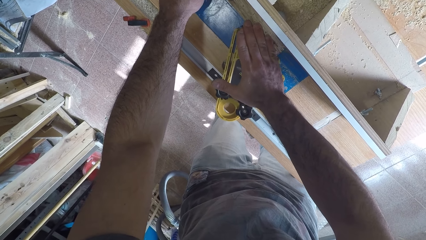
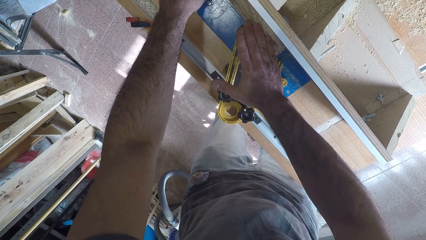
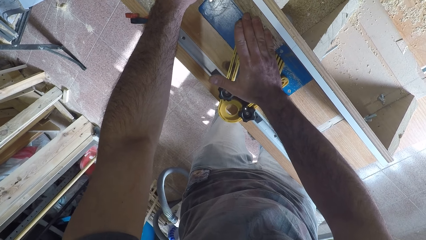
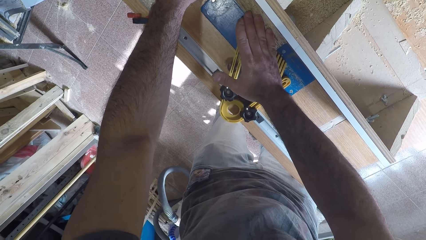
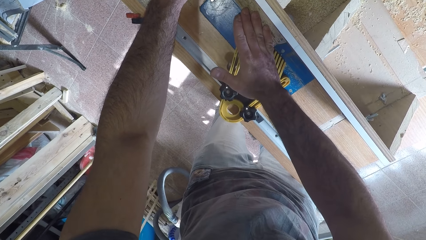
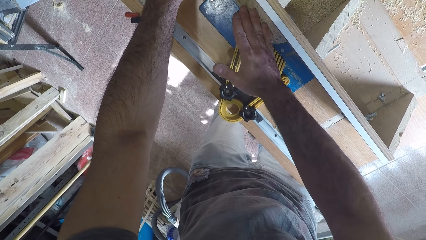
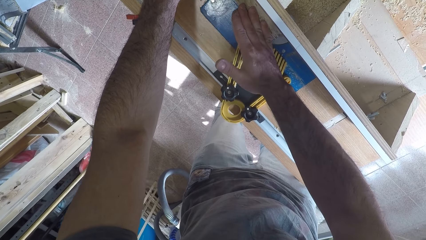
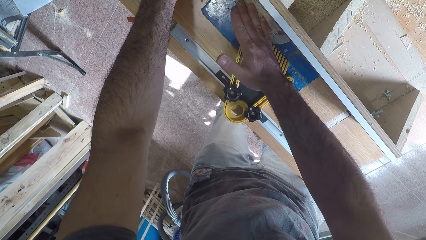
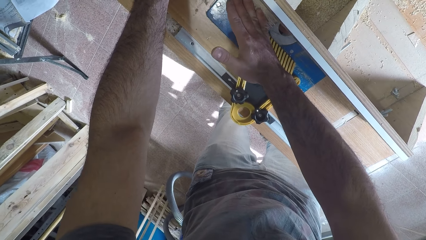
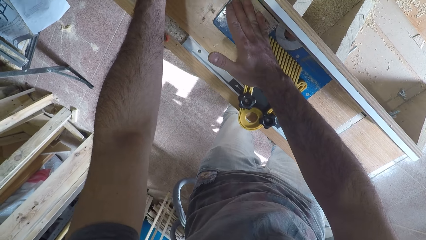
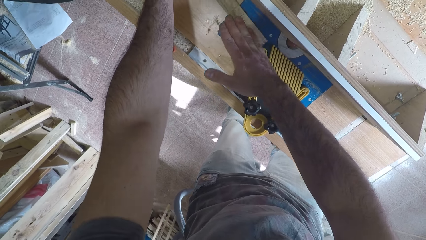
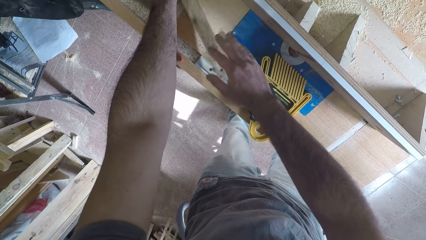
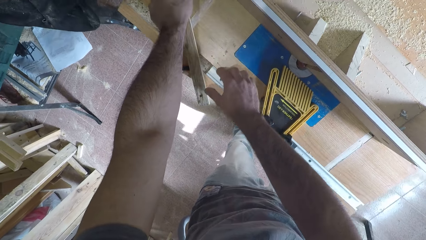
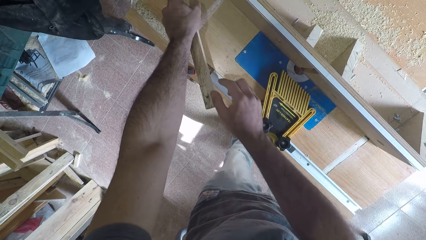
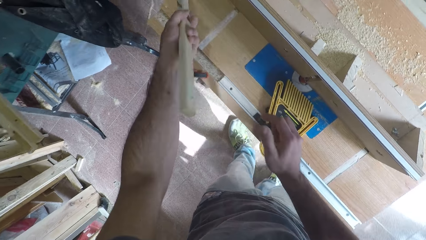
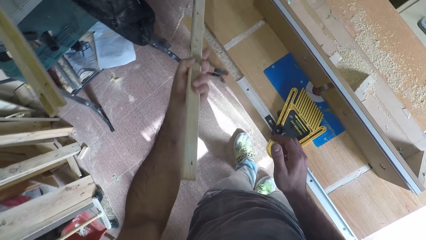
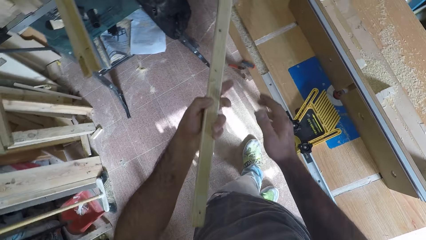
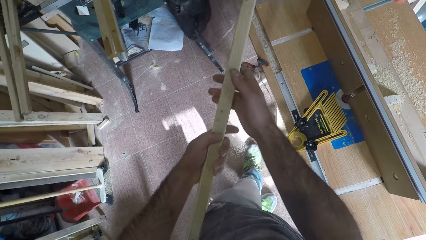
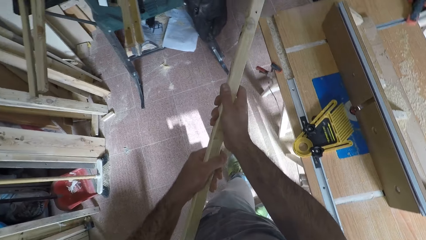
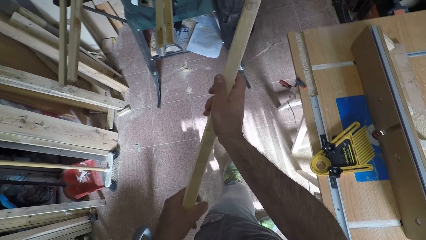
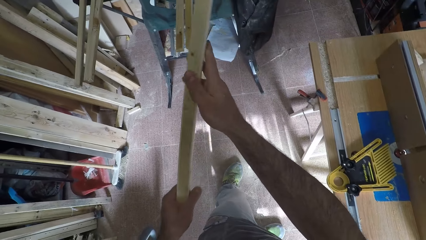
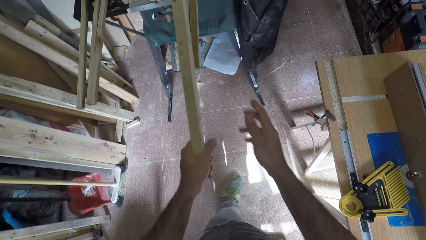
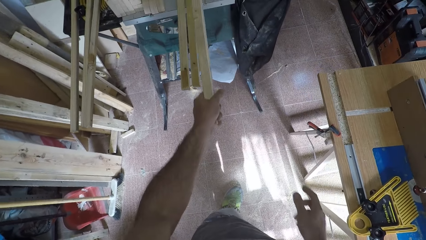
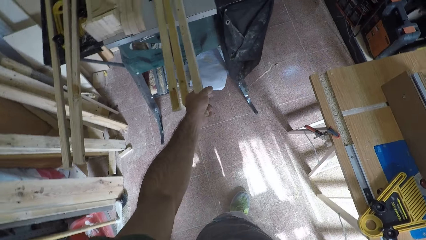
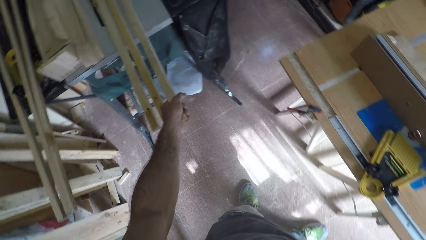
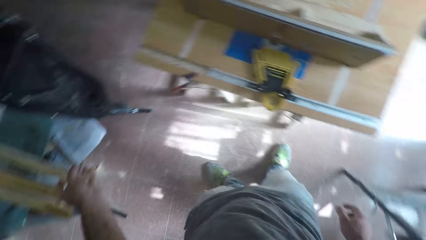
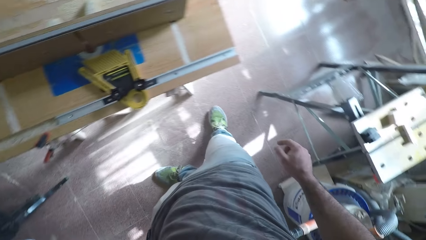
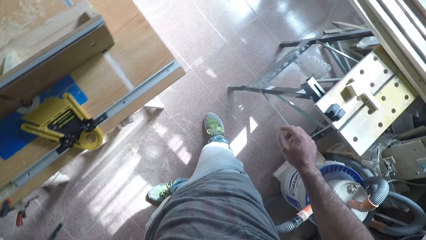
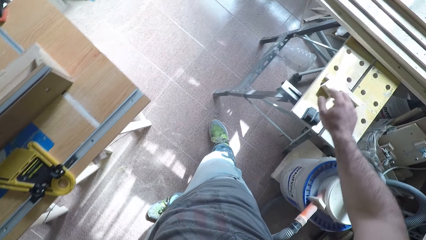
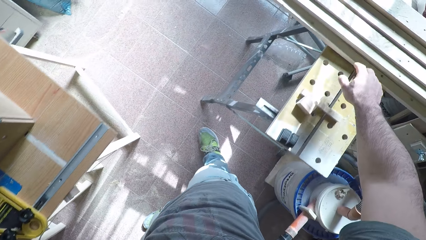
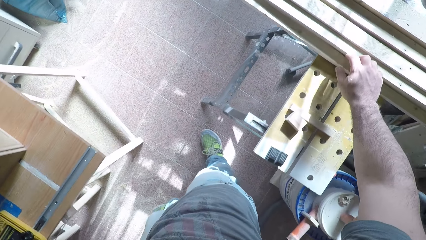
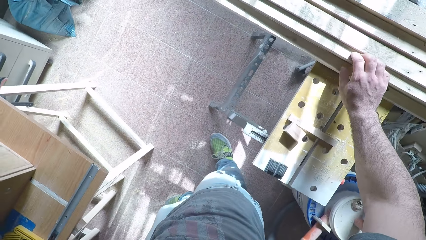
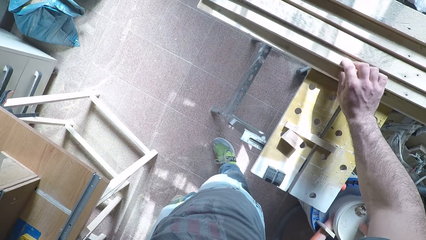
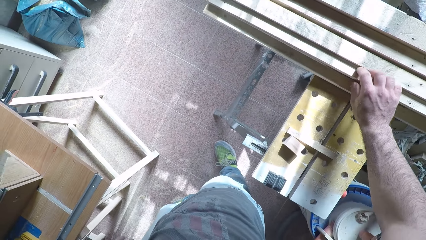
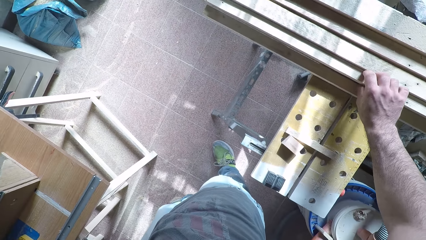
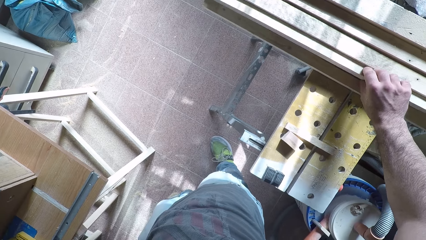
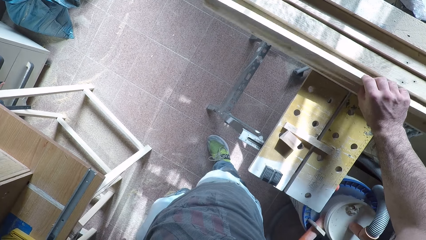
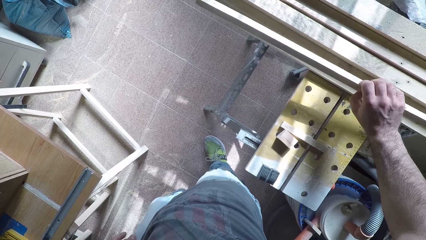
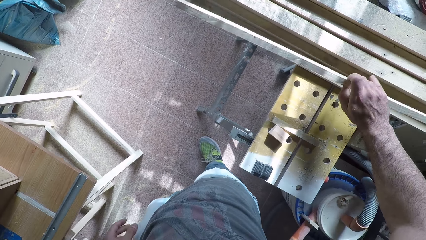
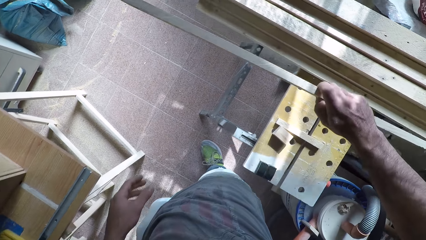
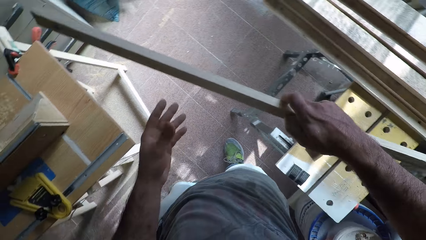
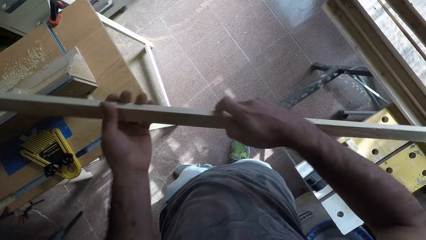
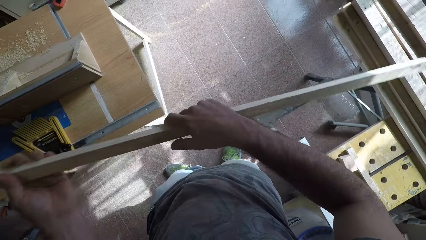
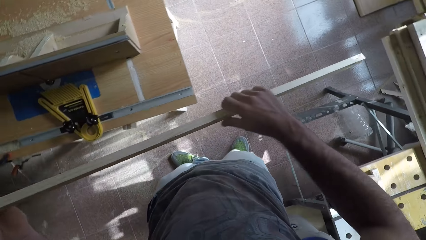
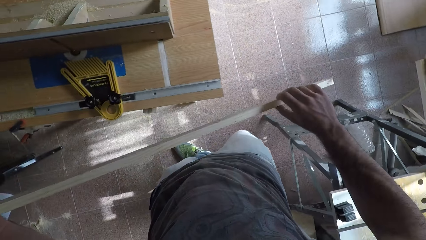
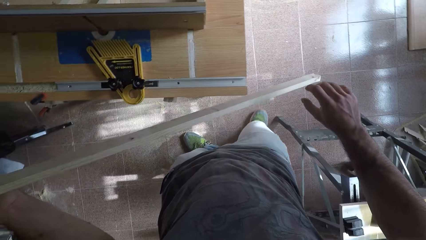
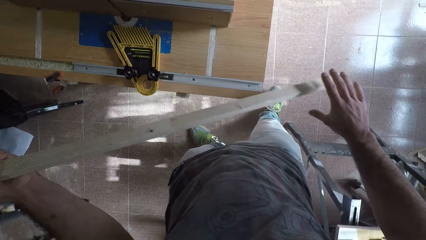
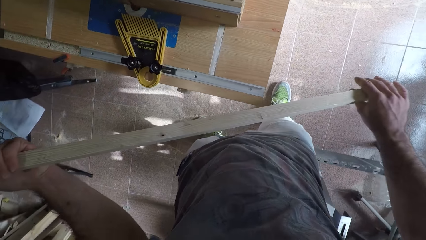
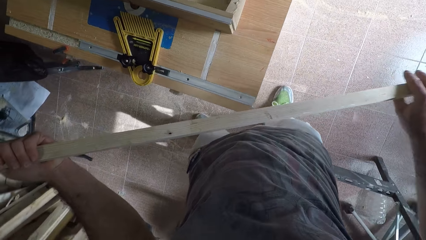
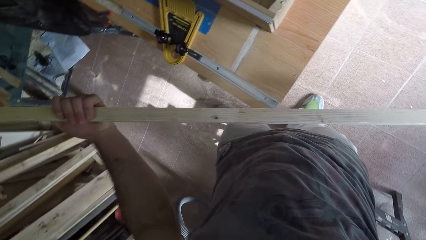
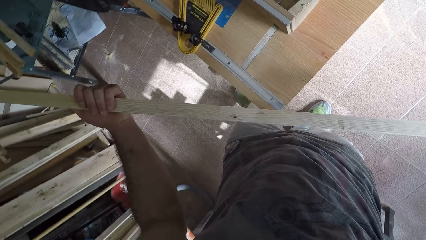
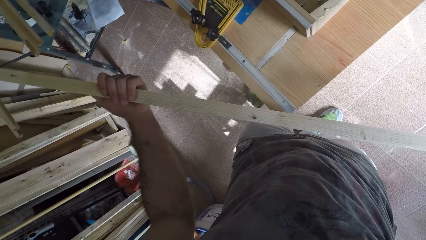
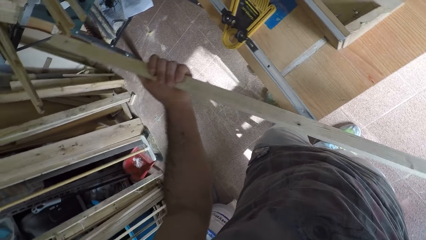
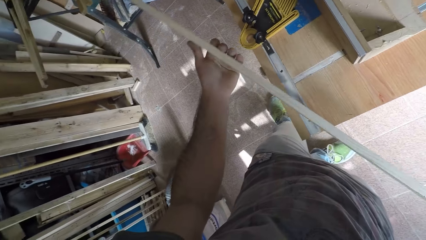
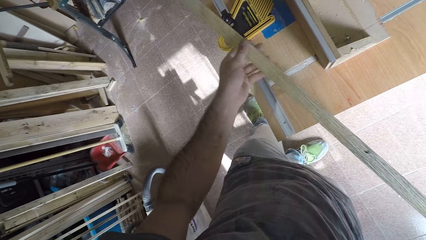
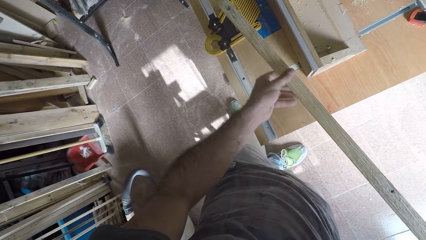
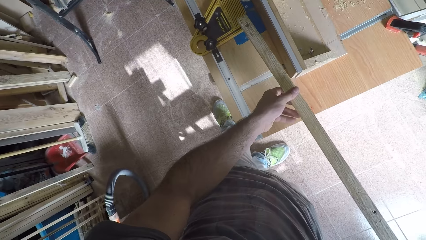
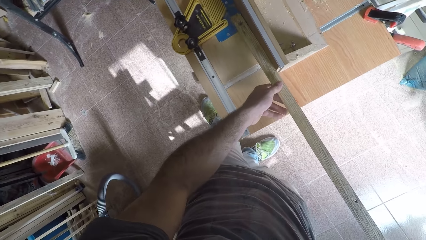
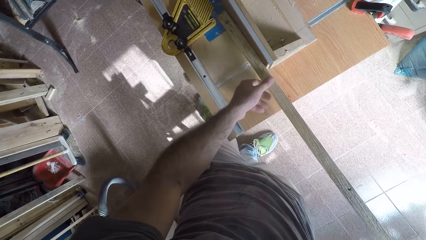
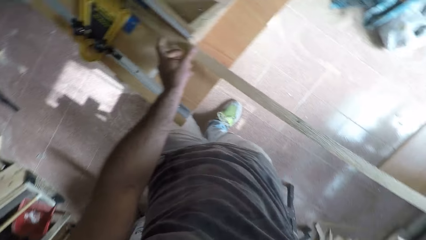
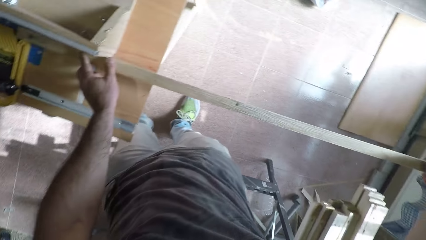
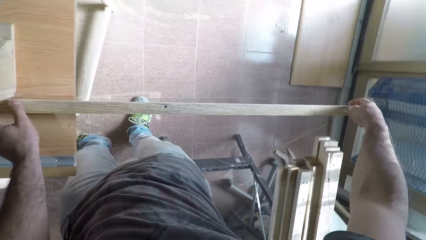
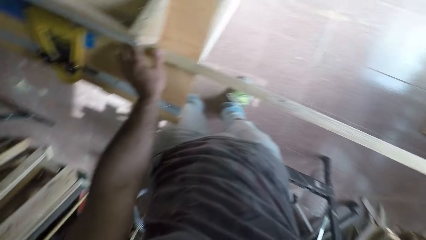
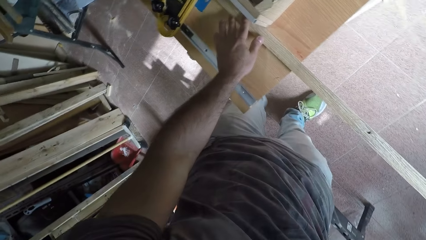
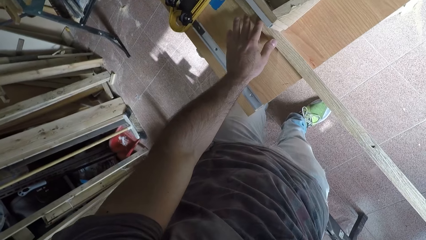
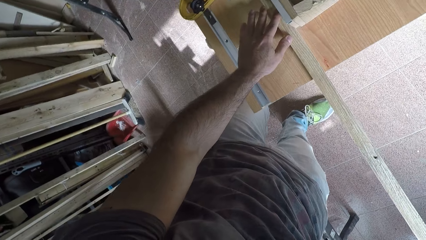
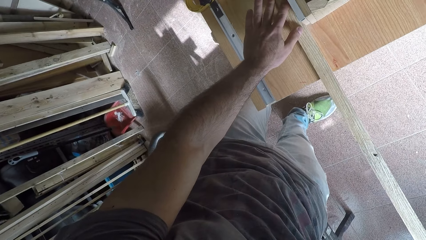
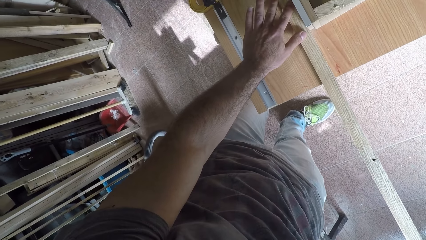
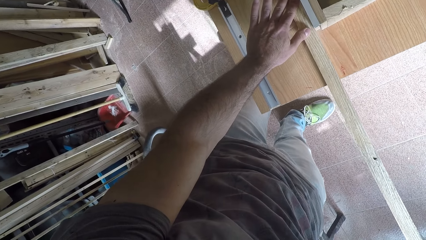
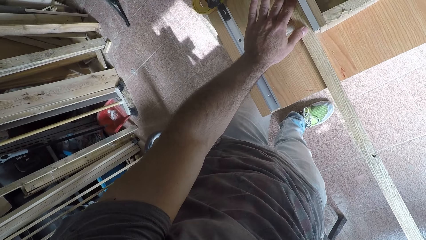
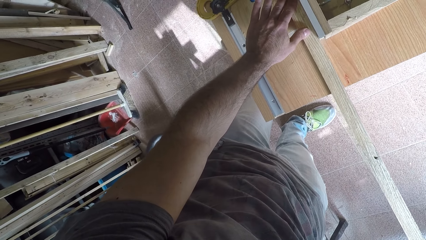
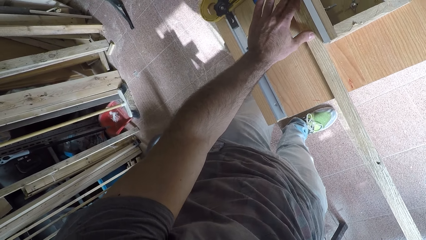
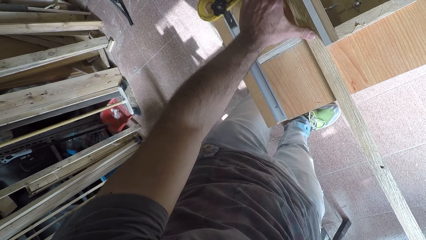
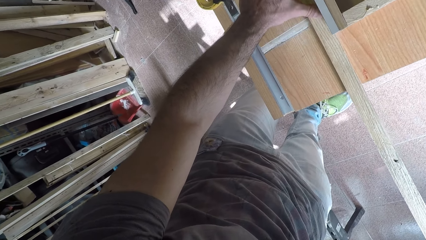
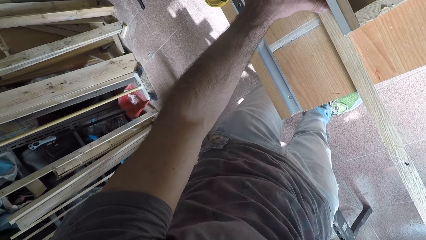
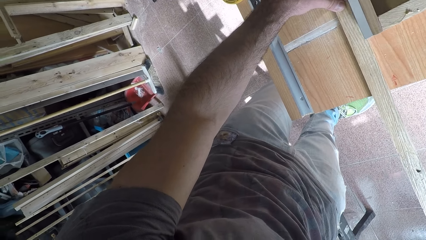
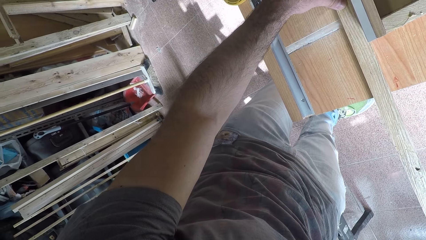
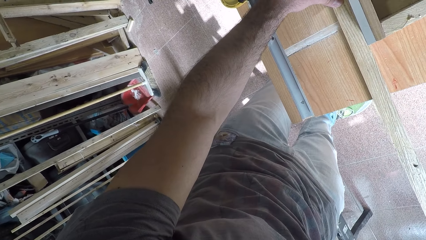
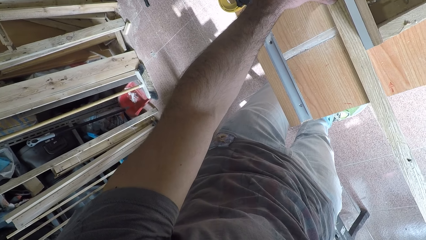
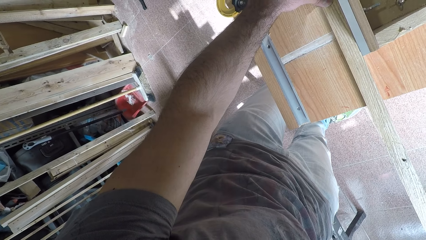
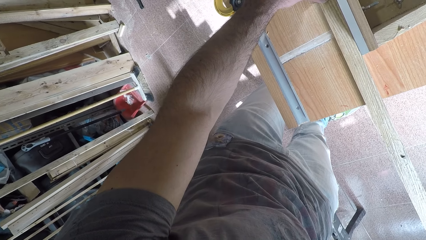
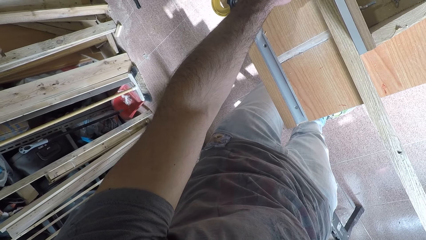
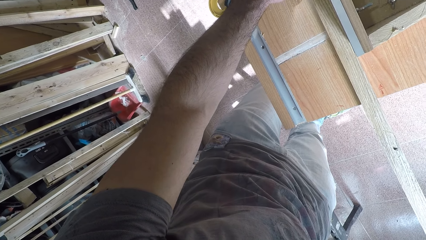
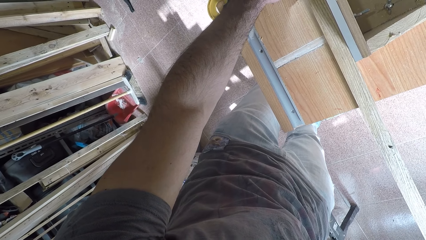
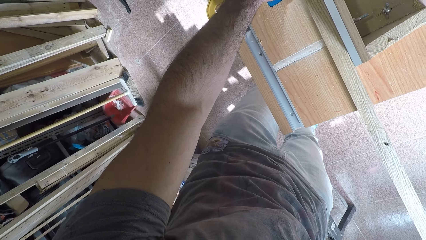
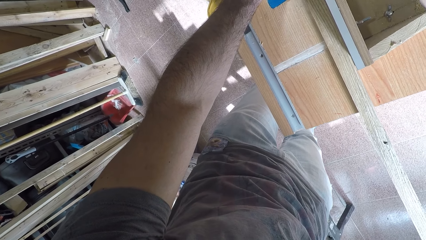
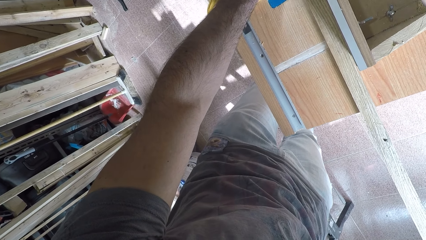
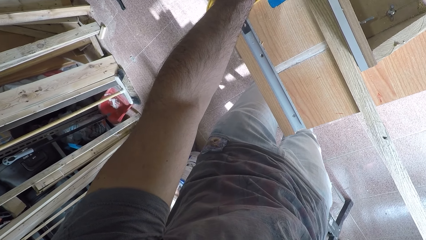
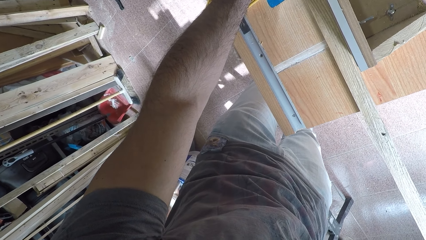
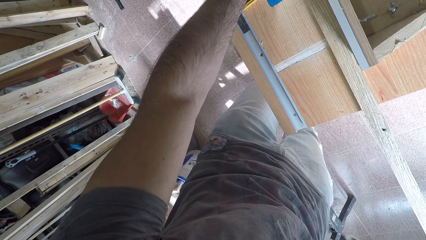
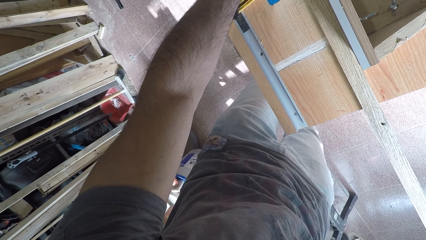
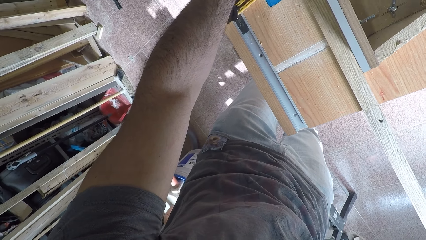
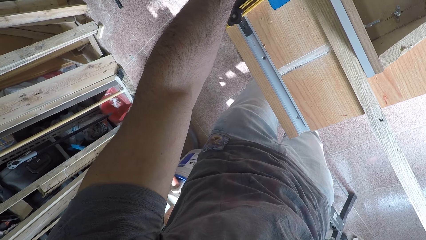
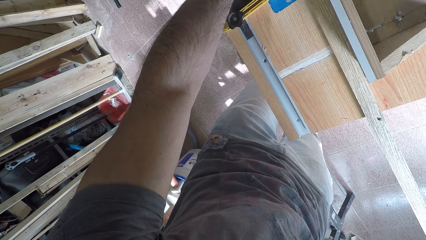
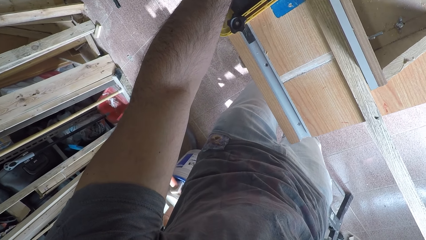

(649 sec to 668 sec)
The camera wearer picks the wood from the wood planer. They inspect the wood. They drop the wood on the table. They turn around. They pick a wood from the other table. They handle the wood. They inspect the wood. They place the wood on the wood planer machine. They shave off the excess part of the wood with the wood planer.
